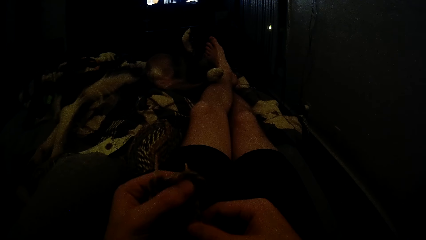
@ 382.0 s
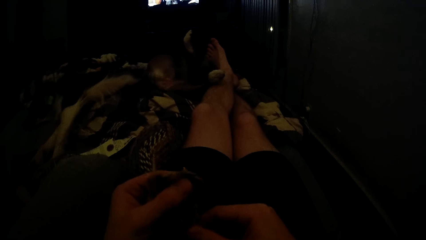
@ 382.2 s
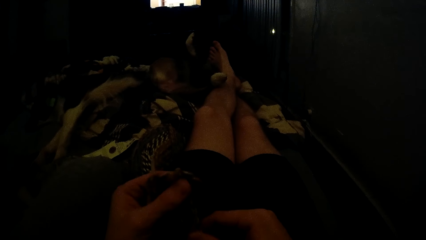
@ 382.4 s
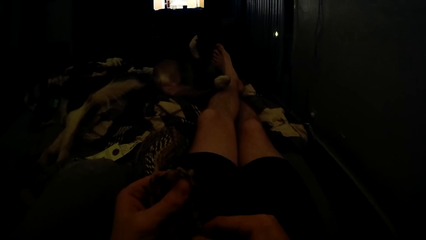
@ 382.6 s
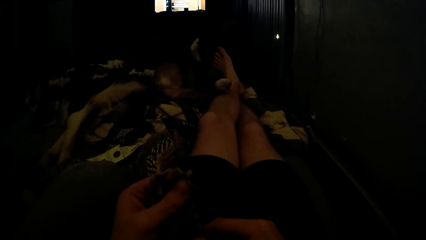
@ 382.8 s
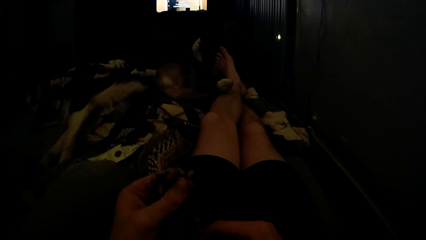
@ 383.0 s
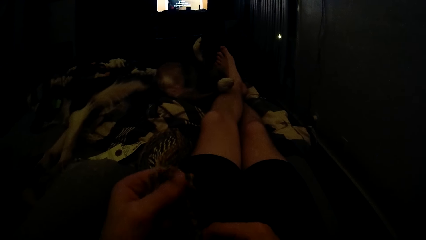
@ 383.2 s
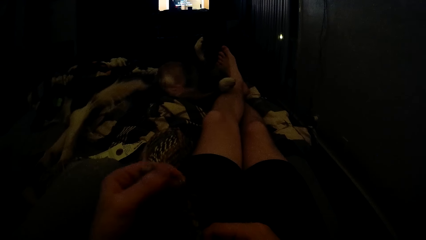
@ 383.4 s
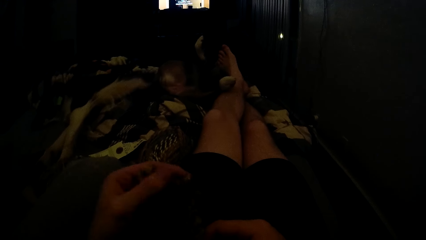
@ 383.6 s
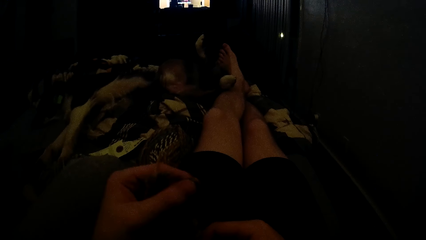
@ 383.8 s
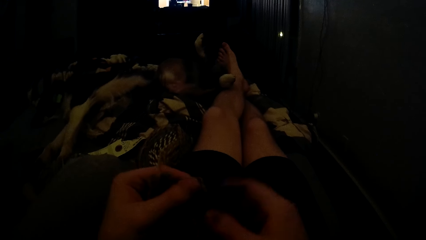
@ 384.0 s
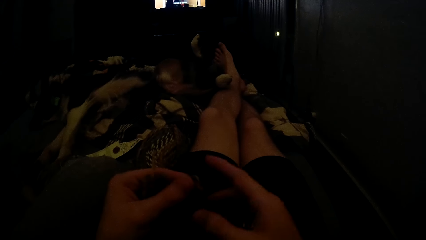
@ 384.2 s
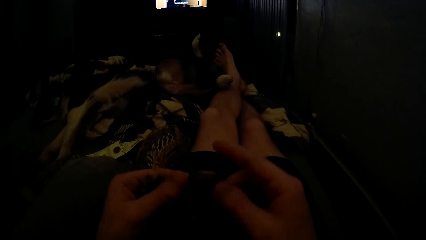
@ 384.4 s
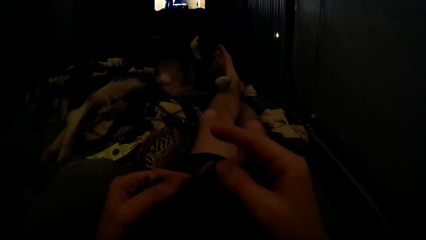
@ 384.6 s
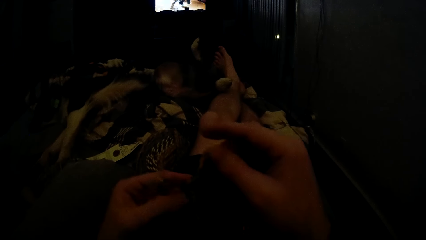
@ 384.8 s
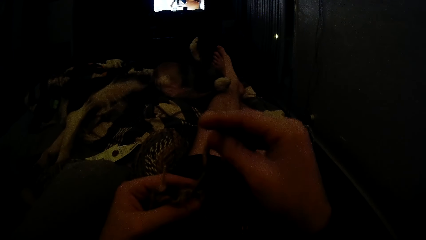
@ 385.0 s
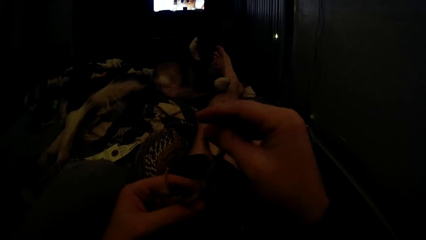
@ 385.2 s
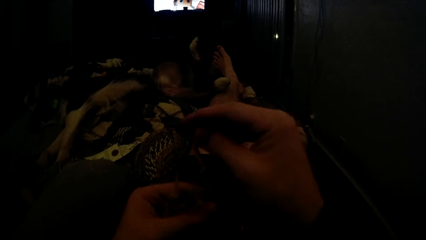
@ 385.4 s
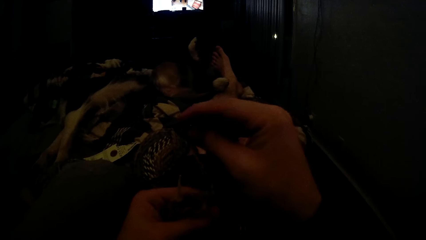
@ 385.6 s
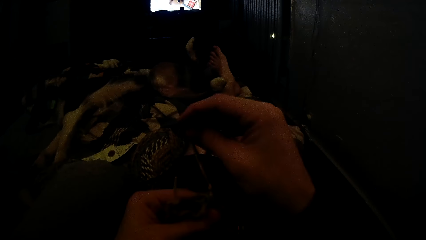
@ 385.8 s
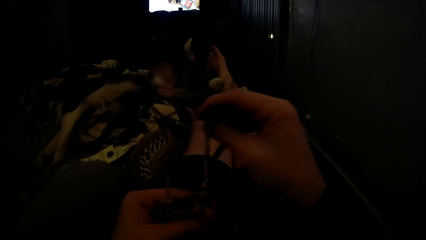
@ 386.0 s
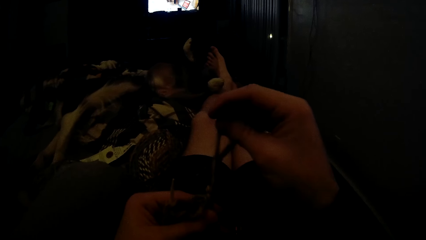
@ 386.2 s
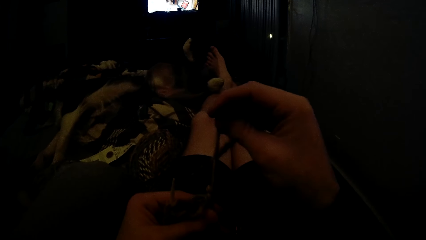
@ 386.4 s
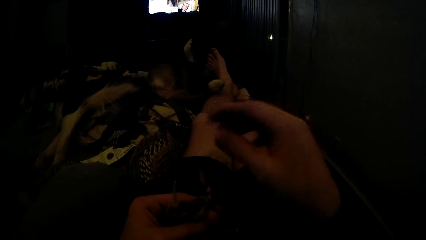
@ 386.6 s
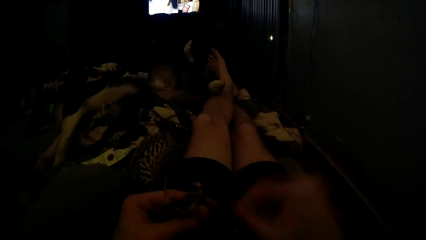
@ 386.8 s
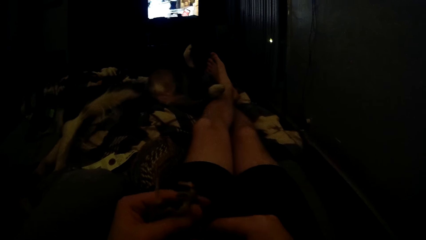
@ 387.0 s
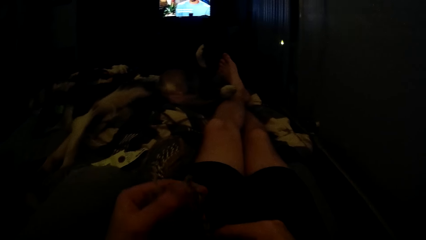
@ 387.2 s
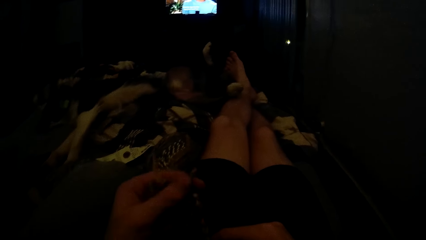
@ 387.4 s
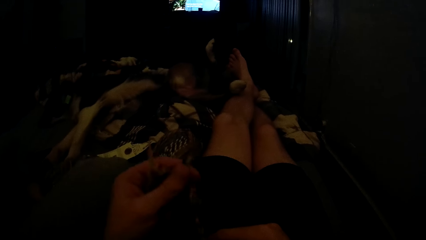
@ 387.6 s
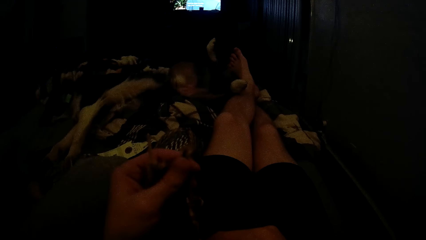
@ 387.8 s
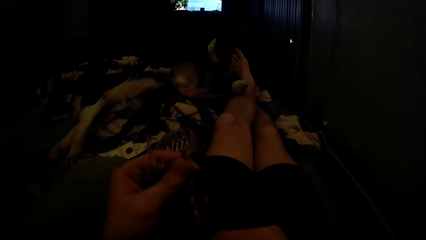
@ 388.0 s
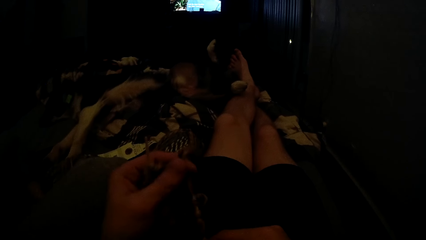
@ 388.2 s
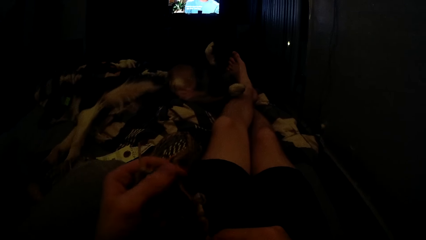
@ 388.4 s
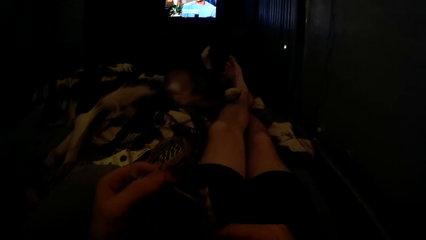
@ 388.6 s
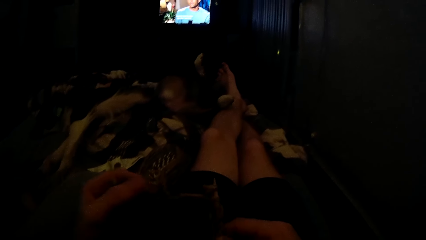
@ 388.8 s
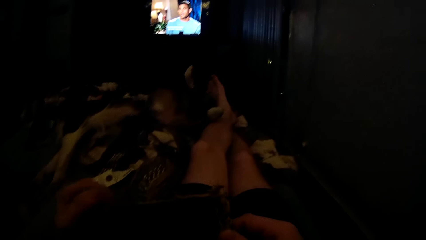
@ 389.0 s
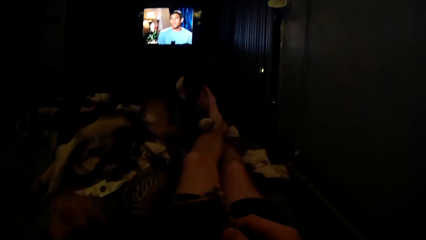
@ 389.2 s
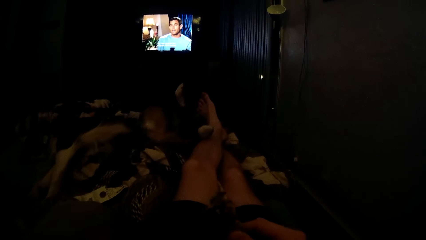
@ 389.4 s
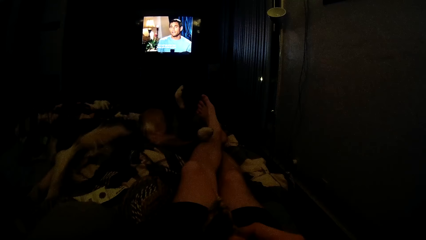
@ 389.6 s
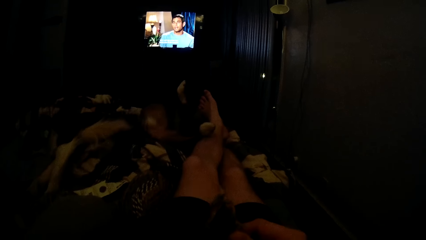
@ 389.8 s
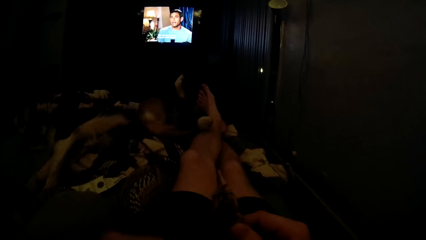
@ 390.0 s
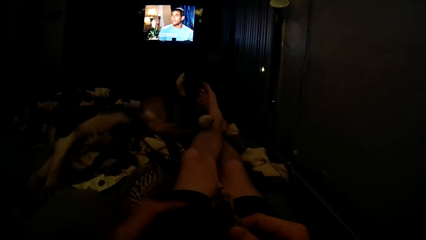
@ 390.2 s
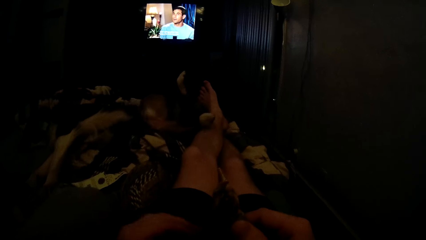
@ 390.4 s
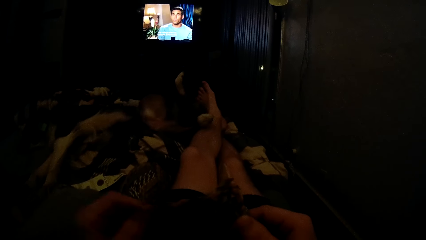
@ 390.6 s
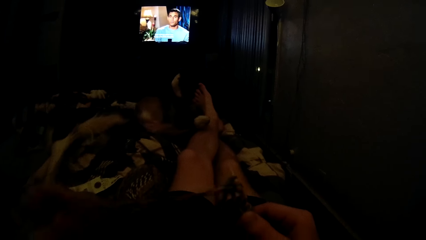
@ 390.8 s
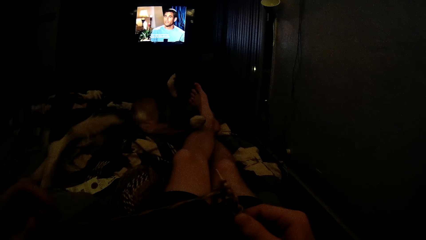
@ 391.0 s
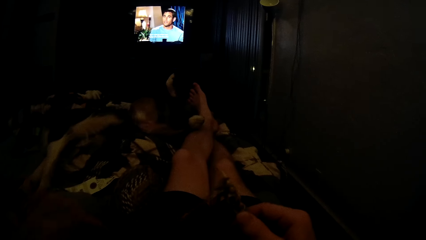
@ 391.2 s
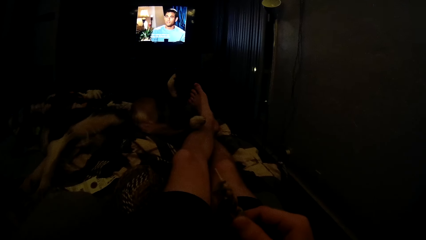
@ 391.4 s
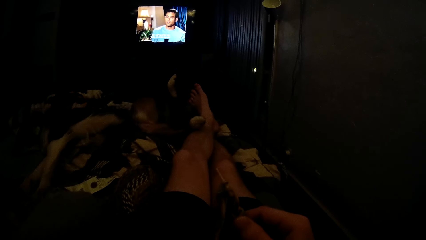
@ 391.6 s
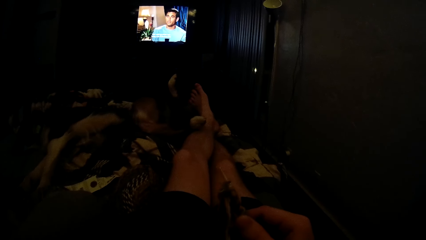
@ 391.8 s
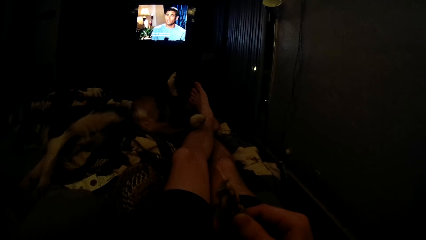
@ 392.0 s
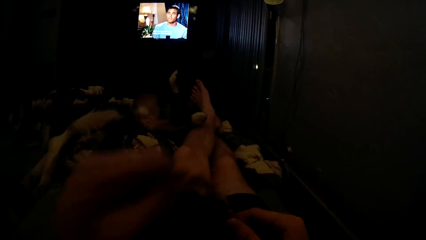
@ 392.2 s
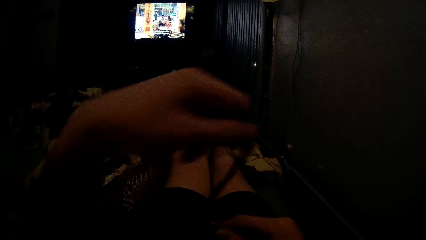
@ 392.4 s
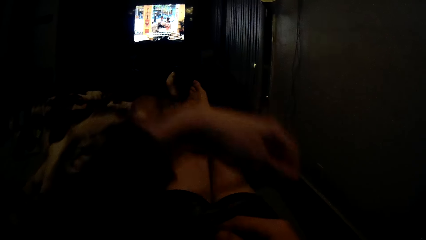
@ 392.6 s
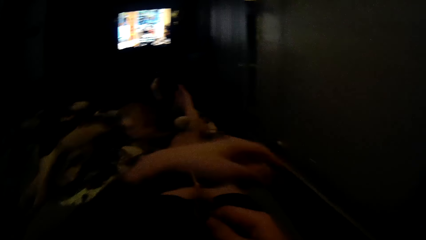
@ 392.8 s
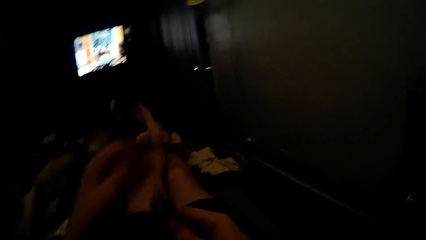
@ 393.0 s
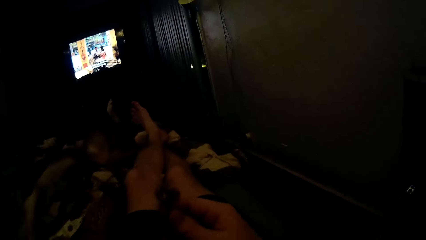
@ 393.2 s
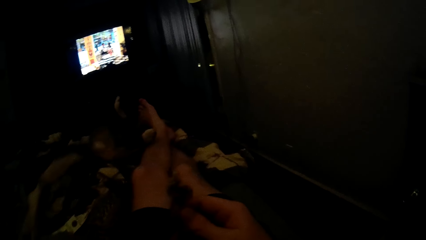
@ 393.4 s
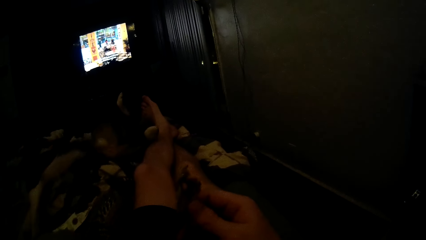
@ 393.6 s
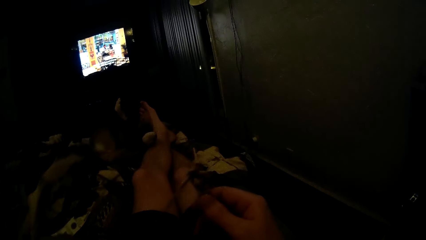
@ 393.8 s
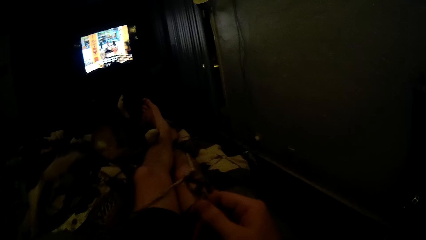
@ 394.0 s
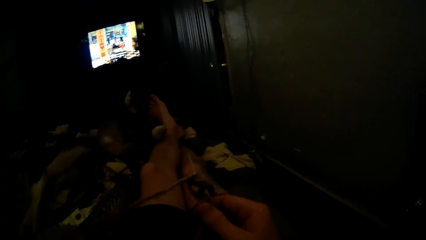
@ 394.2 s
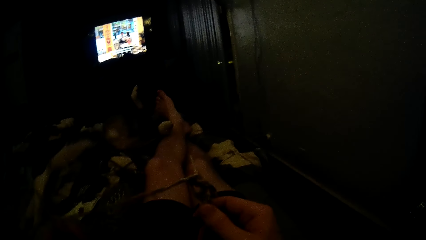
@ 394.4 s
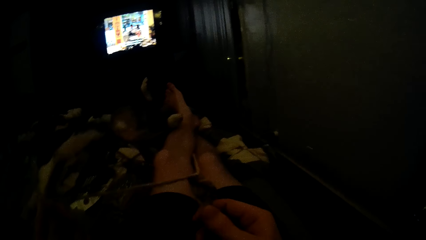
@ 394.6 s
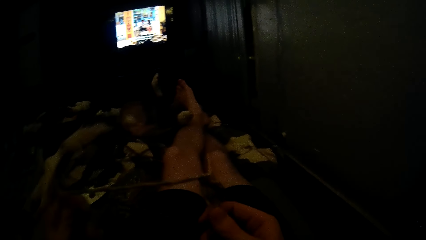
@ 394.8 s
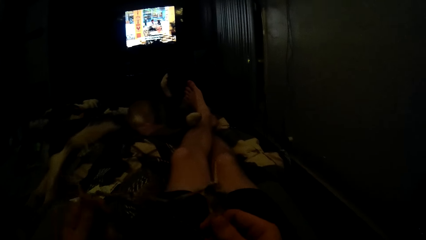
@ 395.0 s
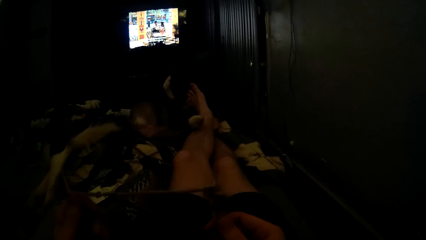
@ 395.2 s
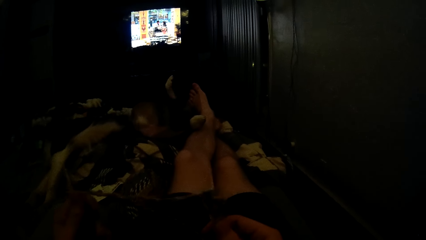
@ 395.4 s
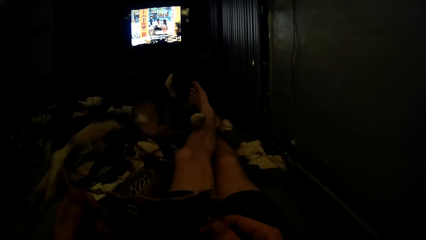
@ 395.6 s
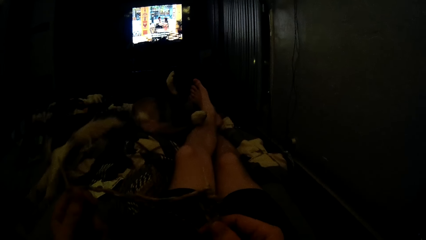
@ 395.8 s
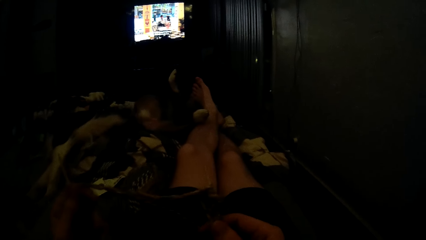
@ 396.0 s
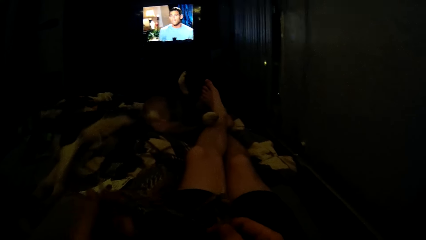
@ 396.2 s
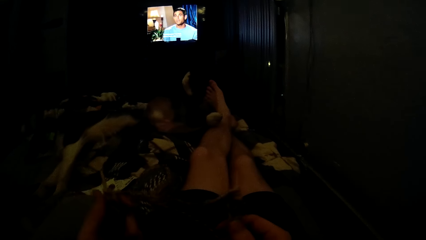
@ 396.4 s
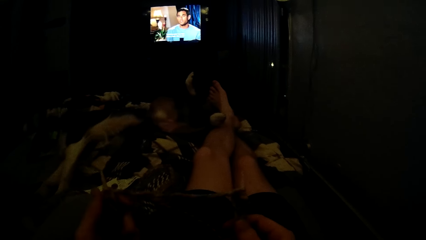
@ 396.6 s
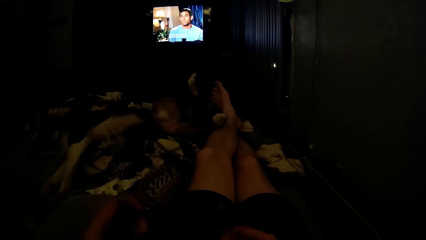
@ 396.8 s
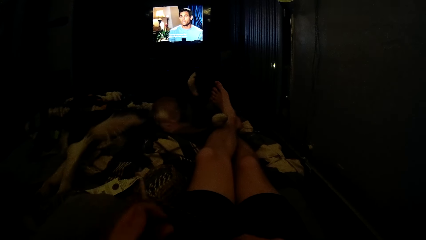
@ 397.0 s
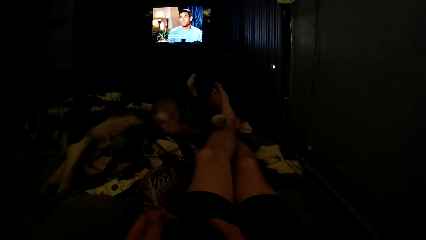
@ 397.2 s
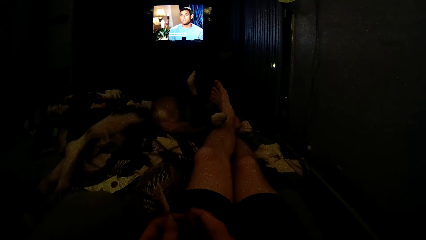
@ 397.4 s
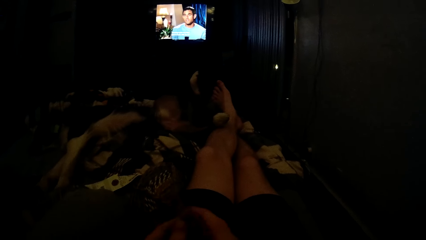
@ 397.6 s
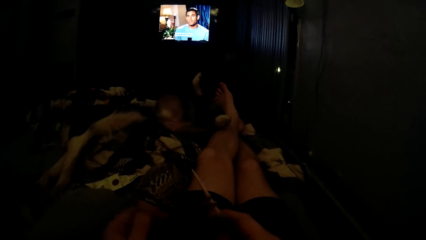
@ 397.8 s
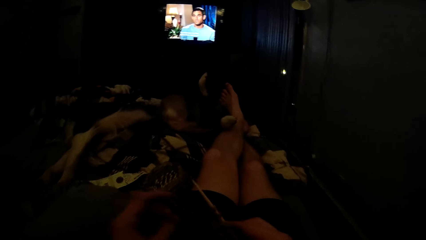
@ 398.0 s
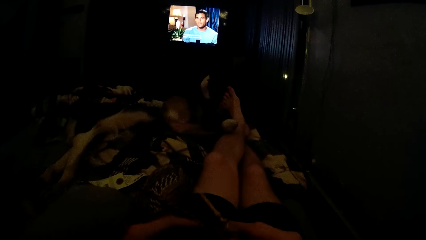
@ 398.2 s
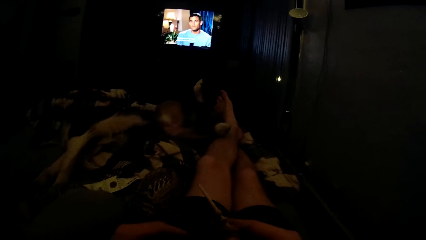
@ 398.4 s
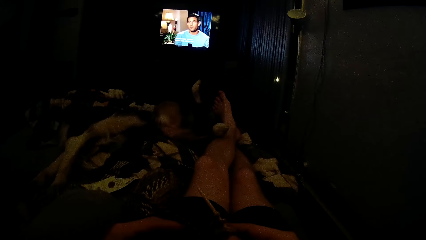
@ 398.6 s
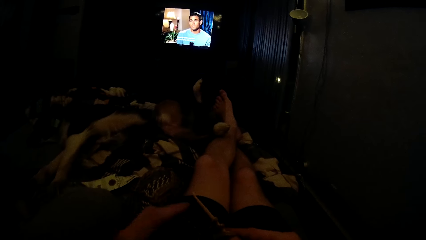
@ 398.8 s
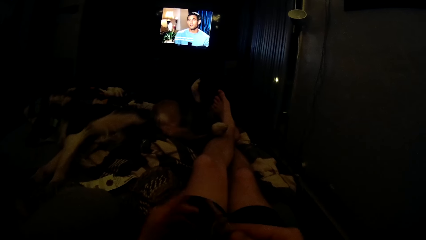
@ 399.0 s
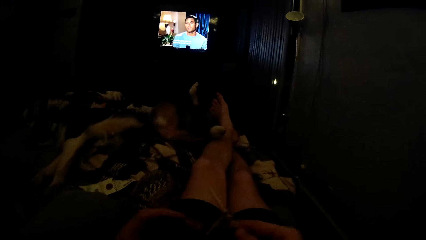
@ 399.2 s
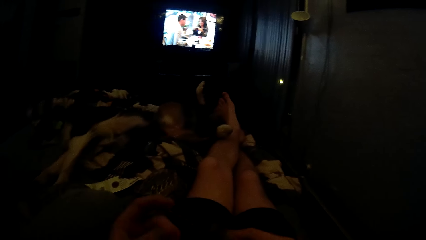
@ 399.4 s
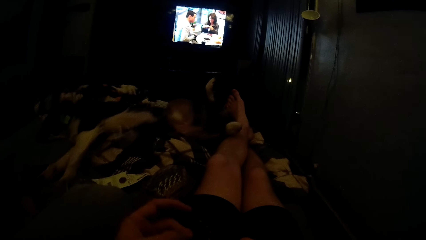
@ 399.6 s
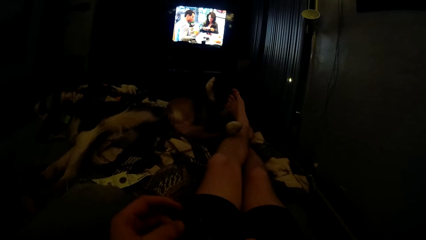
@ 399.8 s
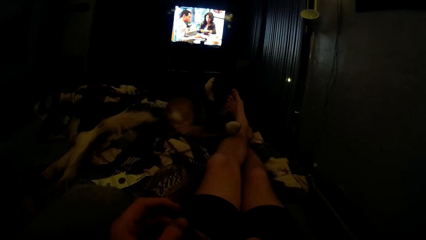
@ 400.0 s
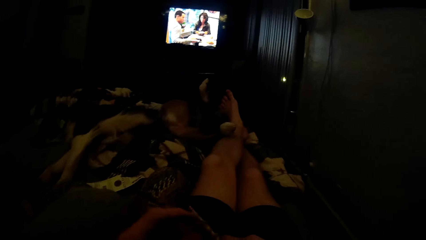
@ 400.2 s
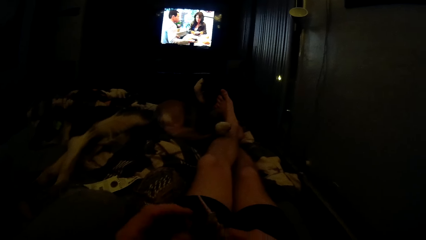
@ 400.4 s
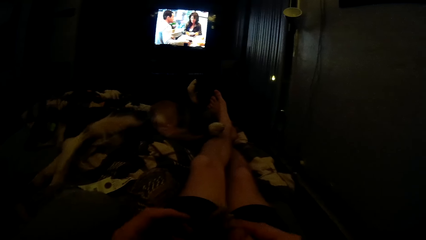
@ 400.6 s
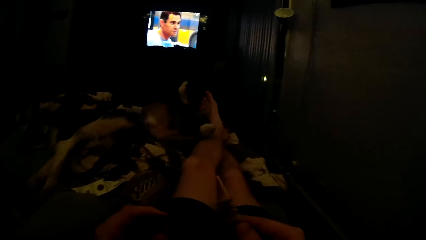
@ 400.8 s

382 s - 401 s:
The camera wearer touches the crochet. He adjusts the yarn on the knitting needles with both hands. He holds the yarn. He knits the crochet with hooks. He pulls the yarn. He rolls the yarn on the knitting needle. He knits the crochet with hooks. He passes the knitting needles in his hands. He adjusts the yarn on the knitting needles with both hands.
